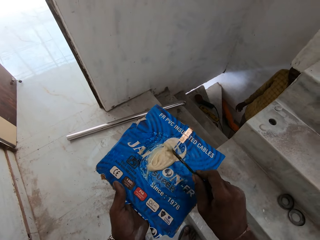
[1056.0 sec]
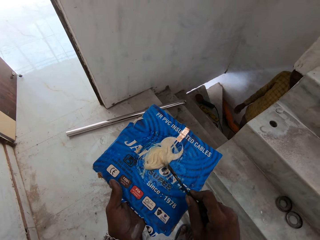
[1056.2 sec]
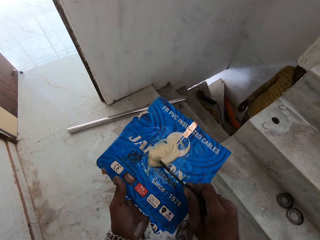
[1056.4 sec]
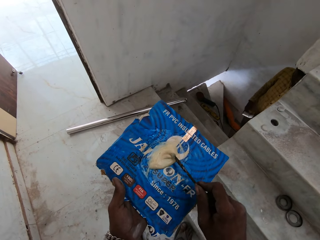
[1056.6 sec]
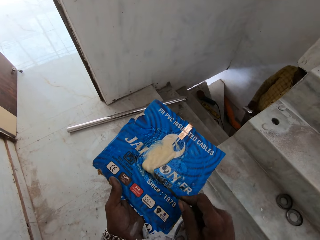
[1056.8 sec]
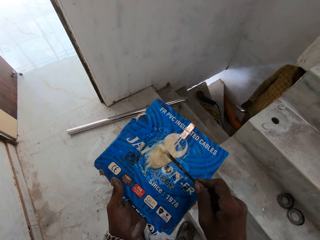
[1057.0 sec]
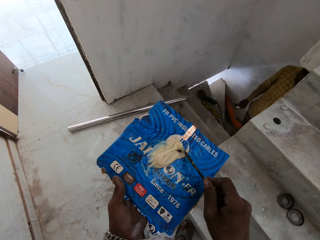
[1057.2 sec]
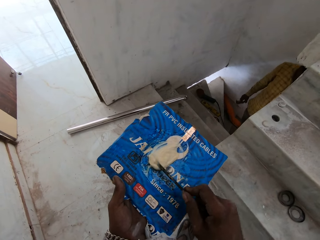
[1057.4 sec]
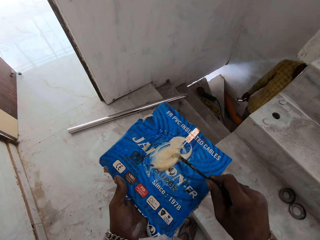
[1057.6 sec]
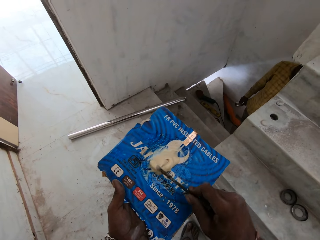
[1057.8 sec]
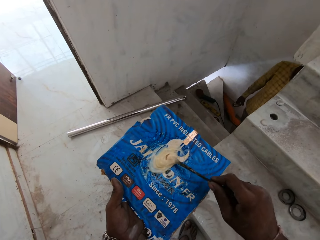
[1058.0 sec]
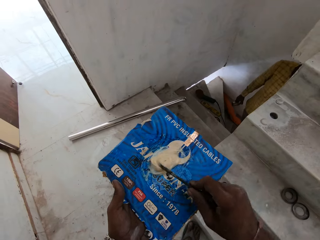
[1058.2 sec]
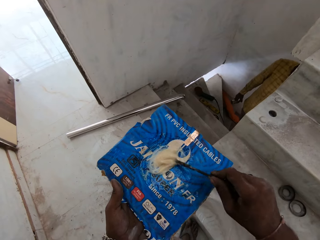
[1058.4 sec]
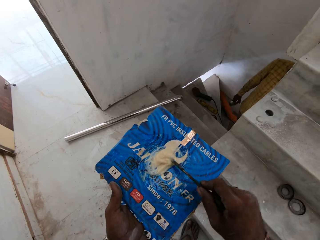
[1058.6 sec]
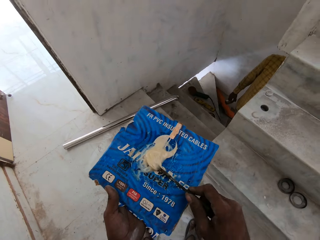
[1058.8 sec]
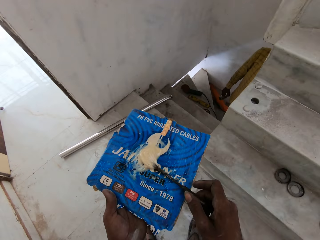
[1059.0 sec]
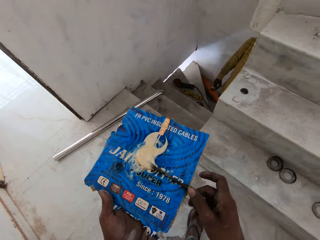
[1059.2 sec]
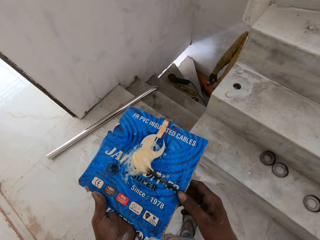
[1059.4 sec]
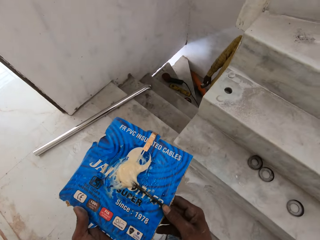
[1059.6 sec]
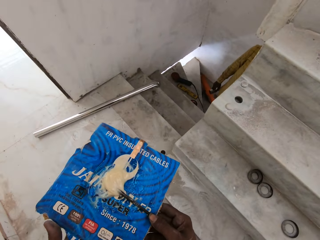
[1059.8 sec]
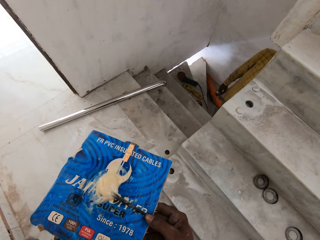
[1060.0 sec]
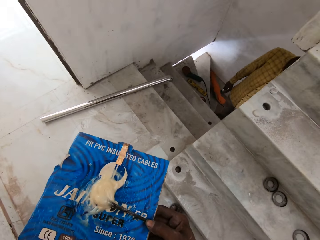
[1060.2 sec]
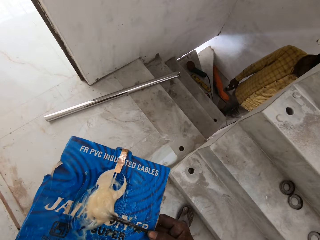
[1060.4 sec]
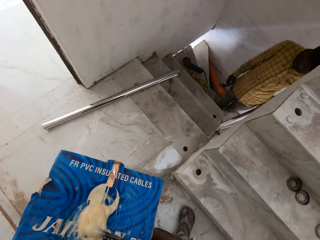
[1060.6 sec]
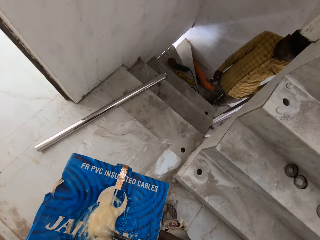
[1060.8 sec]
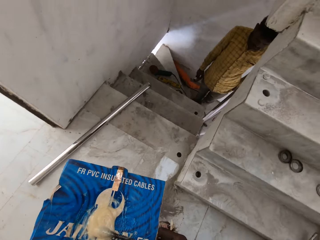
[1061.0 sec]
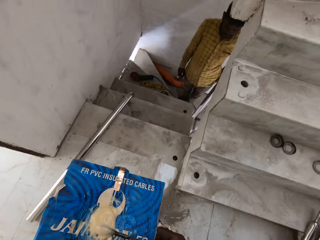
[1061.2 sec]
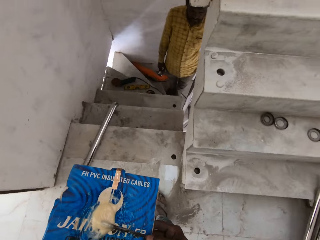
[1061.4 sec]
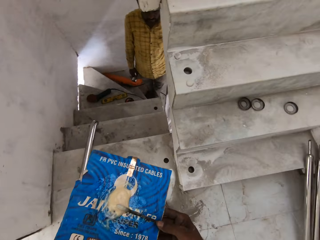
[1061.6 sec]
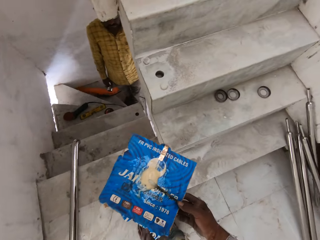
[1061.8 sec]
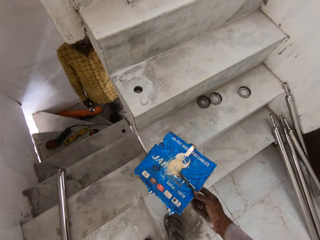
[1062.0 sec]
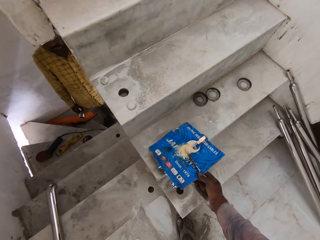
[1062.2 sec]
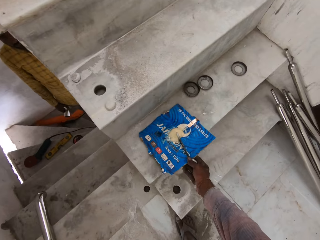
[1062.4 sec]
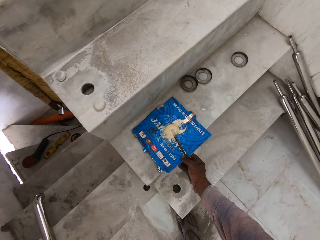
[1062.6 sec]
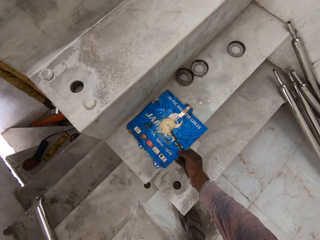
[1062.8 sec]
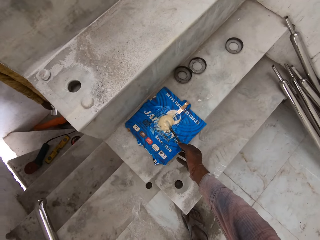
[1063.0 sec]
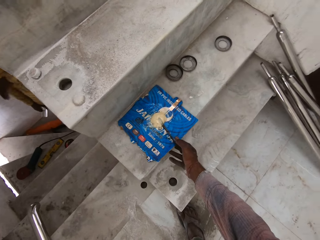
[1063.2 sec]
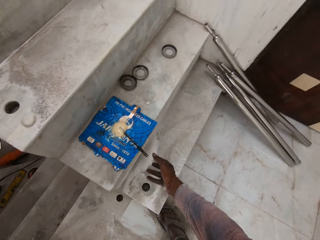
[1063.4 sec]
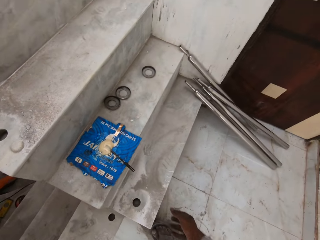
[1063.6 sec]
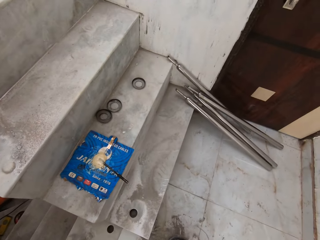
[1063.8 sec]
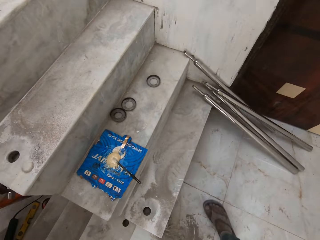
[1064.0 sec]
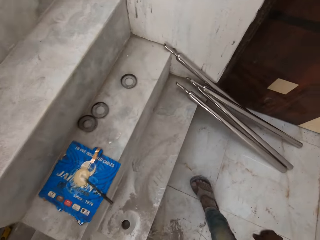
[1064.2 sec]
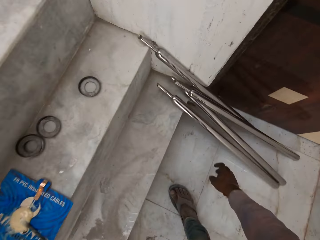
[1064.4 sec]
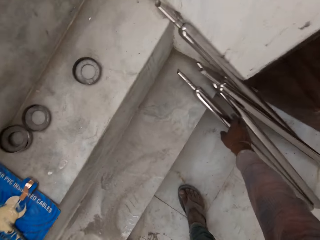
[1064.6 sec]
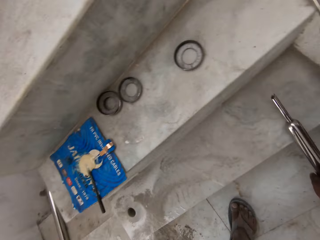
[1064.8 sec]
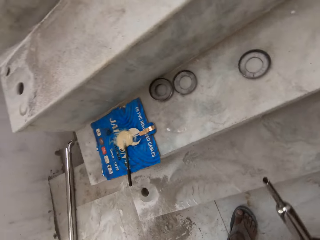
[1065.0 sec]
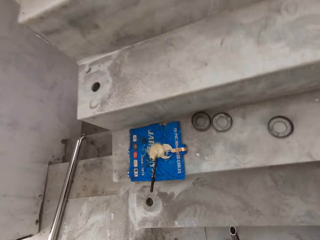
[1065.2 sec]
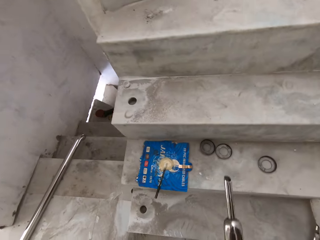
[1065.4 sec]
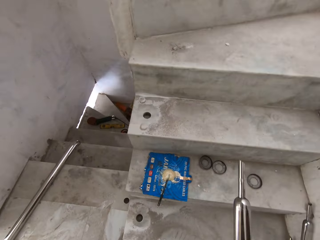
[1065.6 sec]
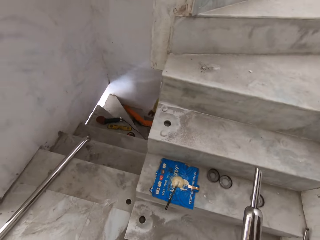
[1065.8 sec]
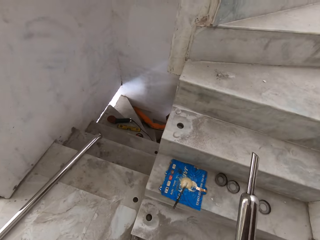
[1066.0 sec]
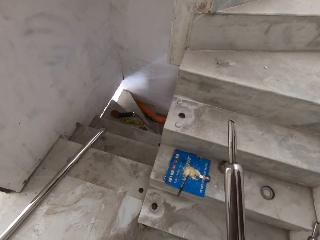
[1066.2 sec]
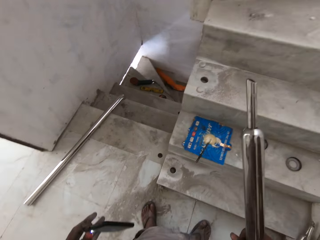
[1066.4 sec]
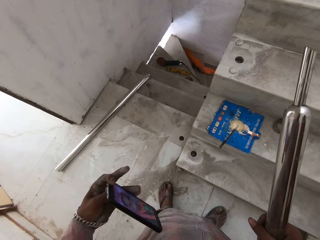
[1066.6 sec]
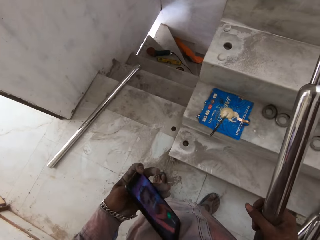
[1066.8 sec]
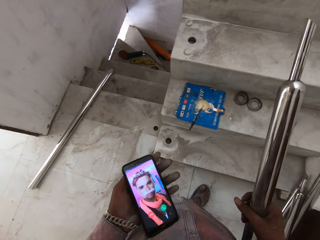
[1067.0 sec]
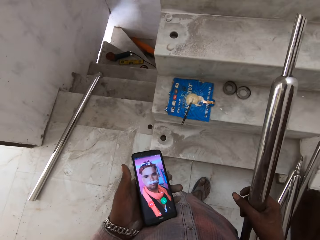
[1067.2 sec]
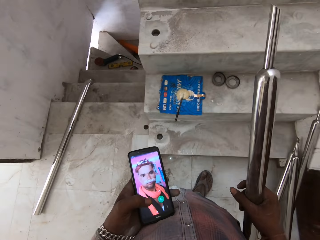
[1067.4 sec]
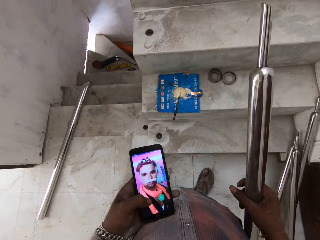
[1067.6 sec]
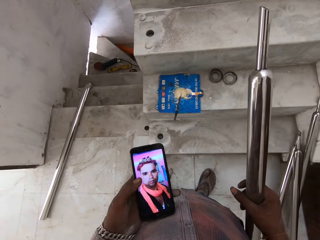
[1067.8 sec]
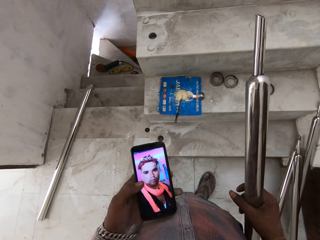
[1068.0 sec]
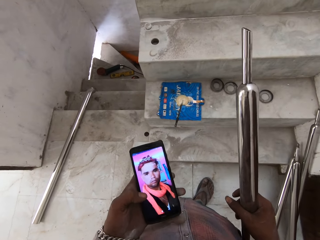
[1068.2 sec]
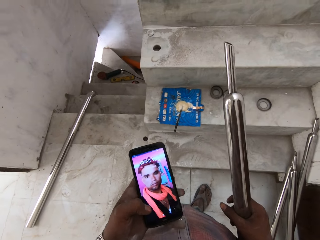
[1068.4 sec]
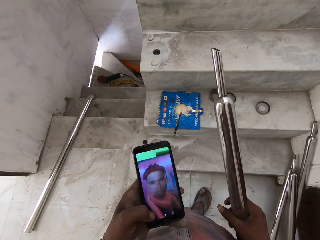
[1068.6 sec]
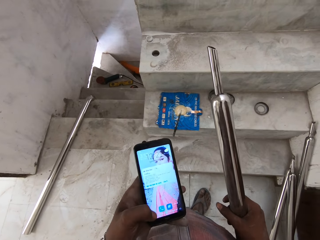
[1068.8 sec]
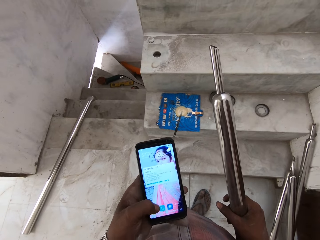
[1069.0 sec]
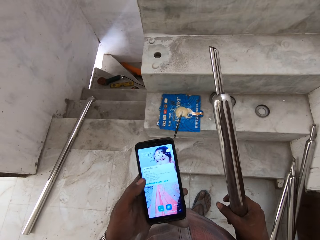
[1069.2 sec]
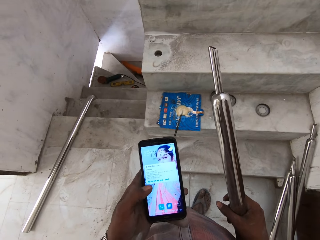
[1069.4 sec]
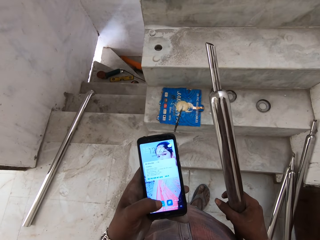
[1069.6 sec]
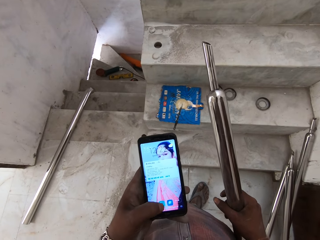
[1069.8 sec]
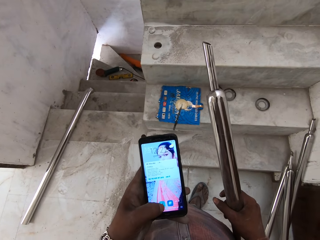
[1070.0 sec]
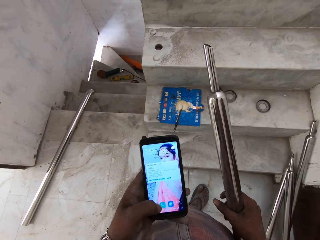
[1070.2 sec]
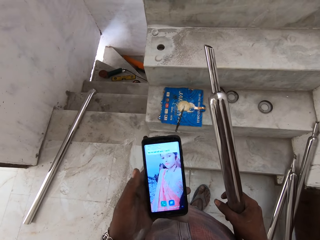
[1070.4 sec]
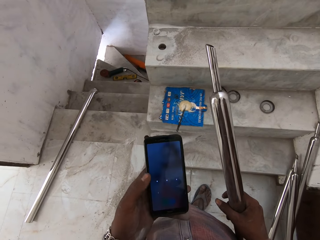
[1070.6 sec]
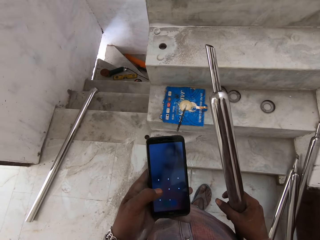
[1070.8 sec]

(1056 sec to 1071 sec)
The camera wearer holds the piece of carton with both hands. He drops the piece of paper on the staircase with his right hand. He picks the metal rod or pipe from the ground with his right hand. He picks the phone in his trousers' left pocket with his left hand. He operates the phone with his left hand.

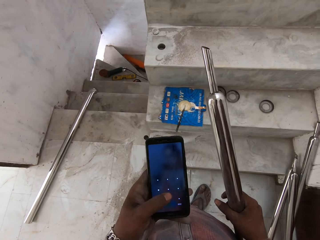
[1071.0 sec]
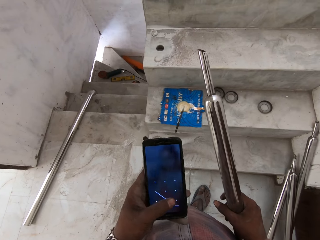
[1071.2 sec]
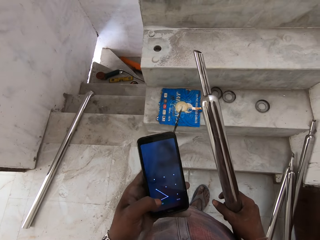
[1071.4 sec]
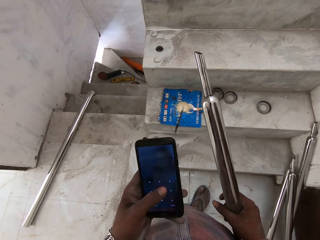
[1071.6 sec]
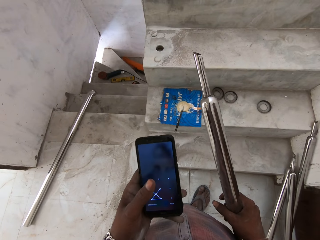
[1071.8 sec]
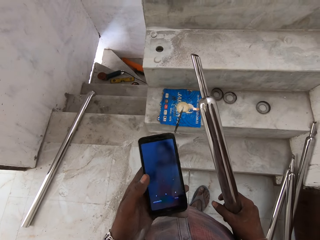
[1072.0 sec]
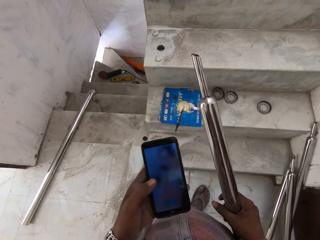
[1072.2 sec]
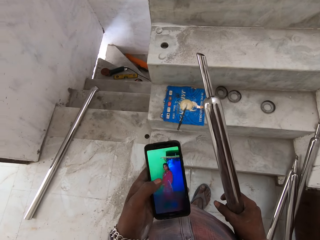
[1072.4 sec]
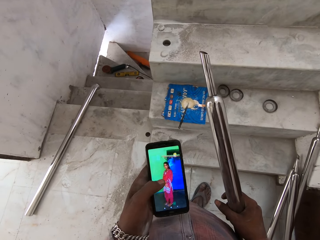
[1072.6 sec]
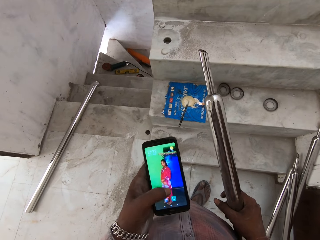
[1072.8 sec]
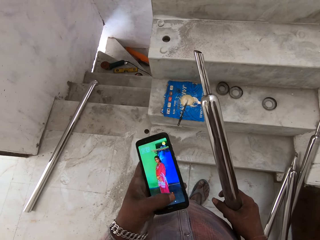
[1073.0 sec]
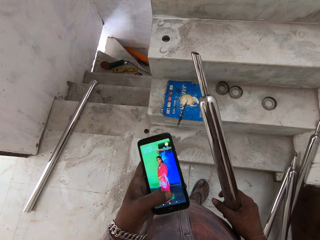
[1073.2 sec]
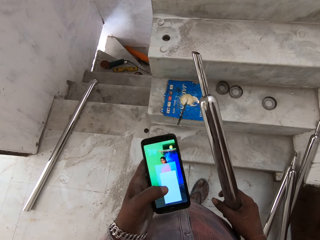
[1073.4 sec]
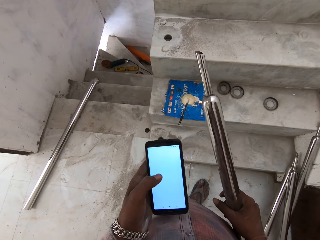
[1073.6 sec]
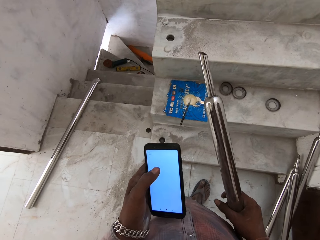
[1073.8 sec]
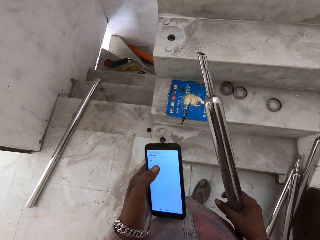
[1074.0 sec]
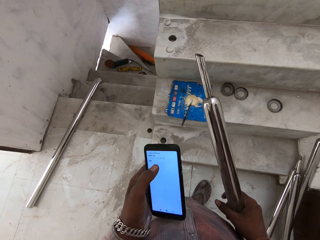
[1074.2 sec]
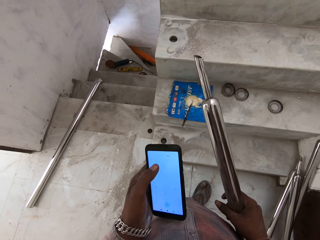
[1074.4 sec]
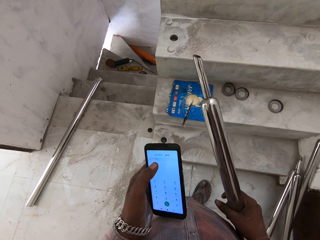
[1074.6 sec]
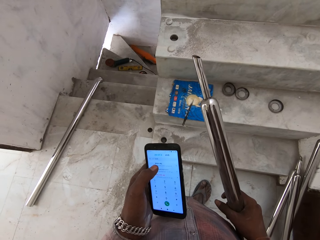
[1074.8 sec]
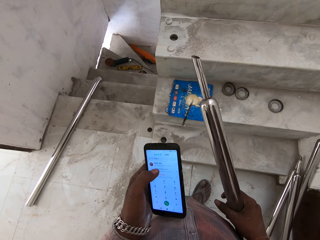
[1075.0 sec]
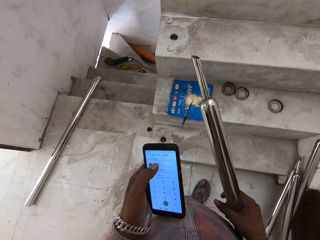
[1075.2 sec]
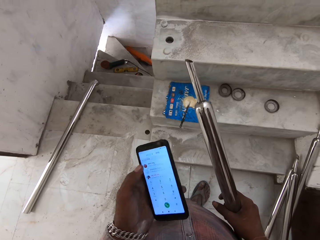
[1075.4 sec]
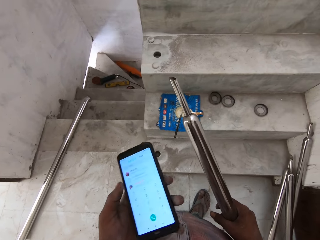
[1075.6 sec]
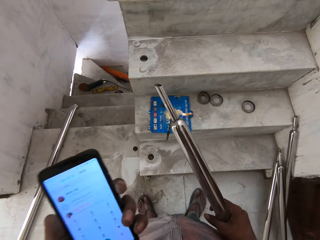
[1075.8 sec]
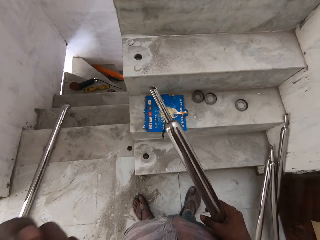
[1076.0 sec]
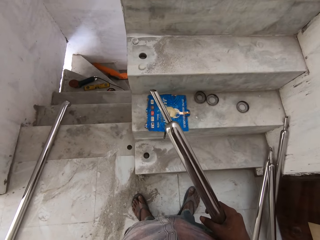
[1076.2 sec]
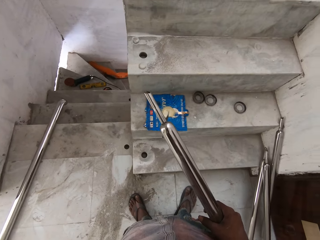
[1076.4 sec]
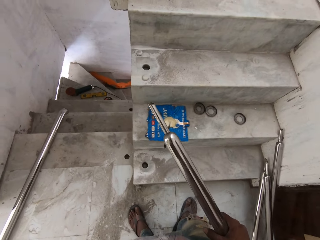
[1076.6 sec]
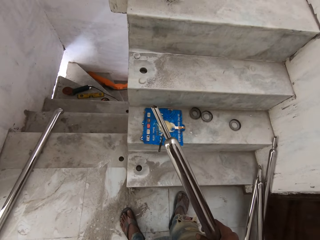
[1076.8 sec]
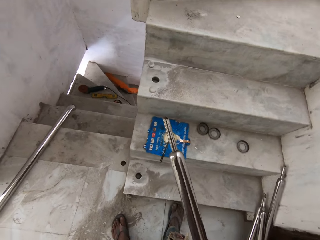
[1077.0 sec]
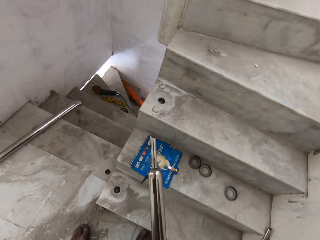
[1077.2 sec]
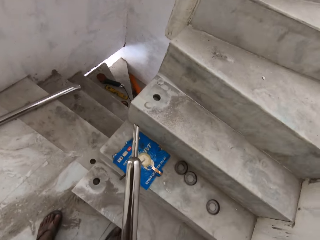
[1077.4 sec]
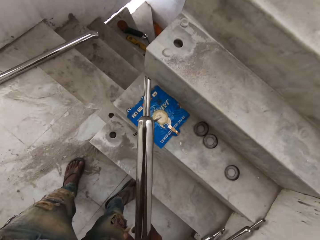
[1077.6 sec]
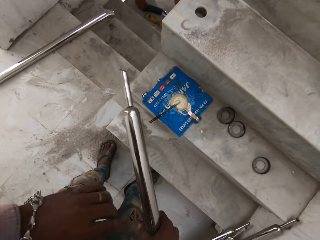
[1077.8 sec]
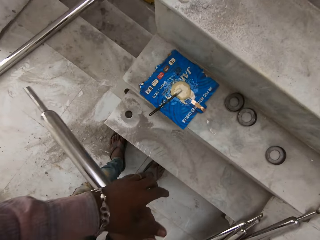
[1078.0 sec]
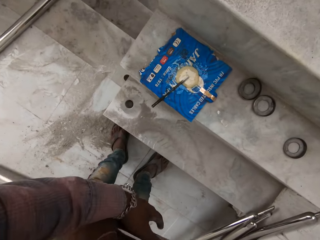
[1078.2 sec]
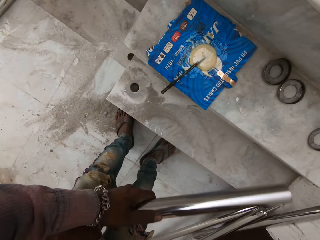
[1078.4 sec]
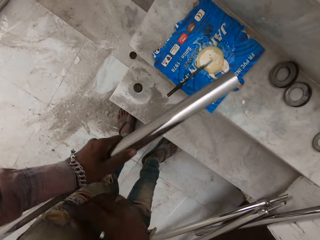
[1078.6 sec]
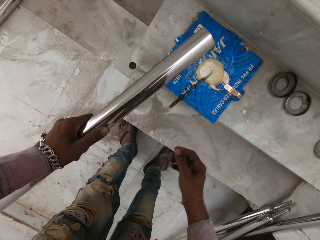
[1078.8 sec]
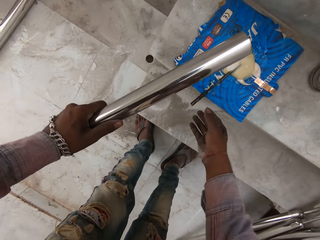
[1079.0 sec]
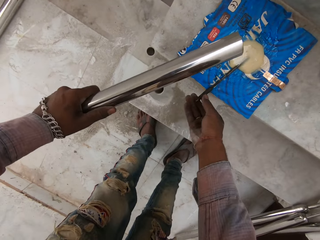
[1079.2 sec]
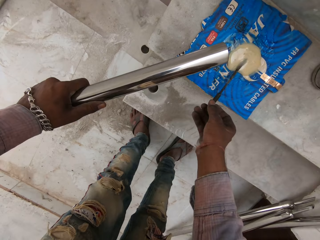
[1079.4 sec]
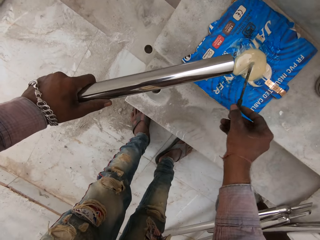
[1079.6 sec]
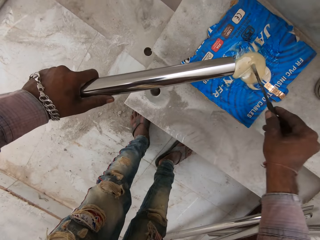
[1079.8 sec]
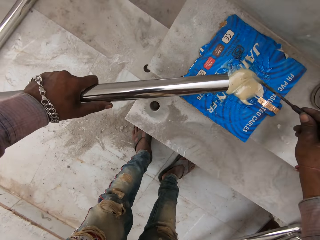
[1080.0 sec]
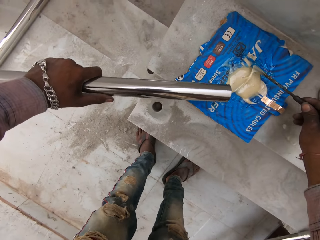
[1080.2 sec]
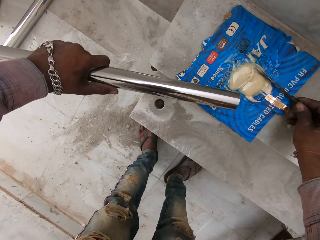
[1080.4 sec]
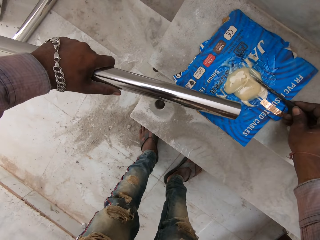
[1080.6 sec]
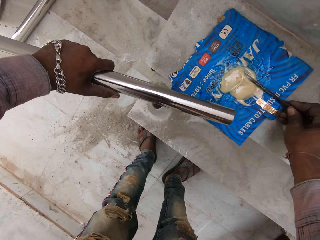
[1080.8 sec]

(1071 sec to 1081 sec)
The camera wearer passes the metal rod from his right hand to his left hand. He holds the pipe with his left hand. He picks the metal rod from the glue. He packs gum with the stick on the piece of paper with his right hand.
